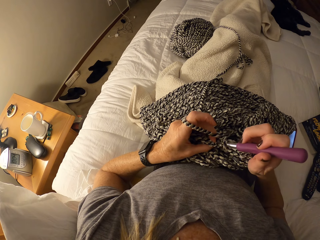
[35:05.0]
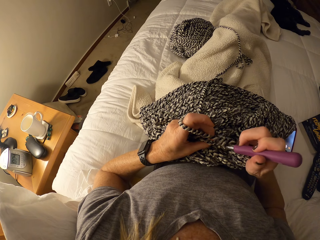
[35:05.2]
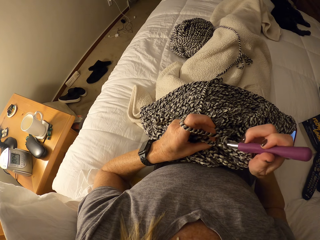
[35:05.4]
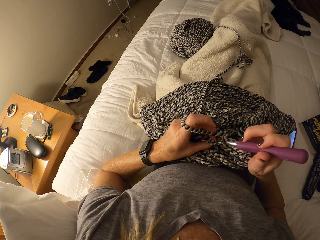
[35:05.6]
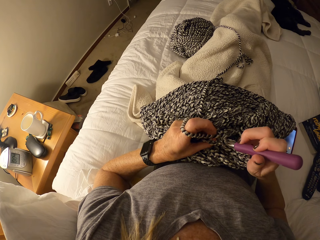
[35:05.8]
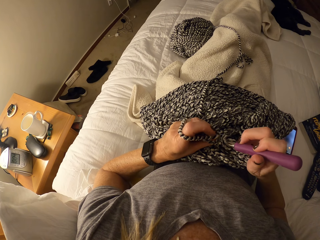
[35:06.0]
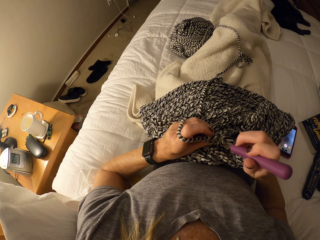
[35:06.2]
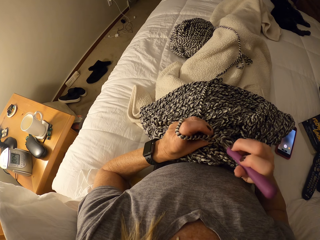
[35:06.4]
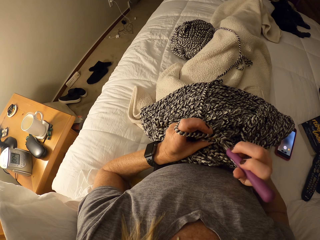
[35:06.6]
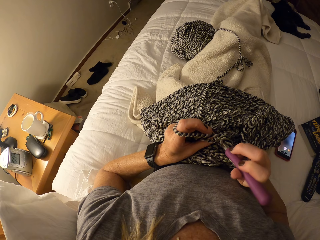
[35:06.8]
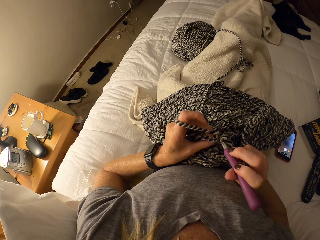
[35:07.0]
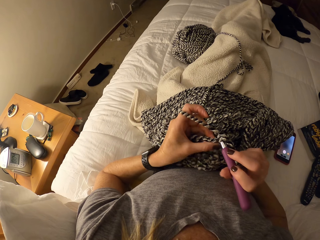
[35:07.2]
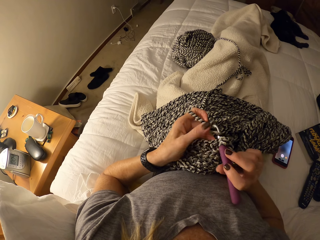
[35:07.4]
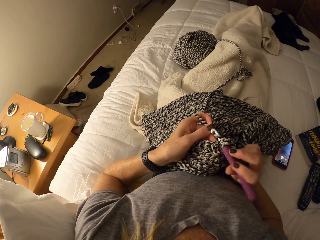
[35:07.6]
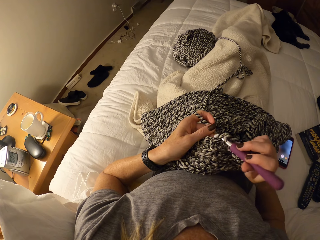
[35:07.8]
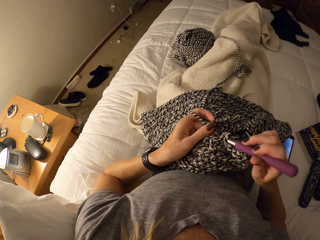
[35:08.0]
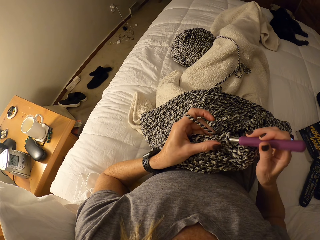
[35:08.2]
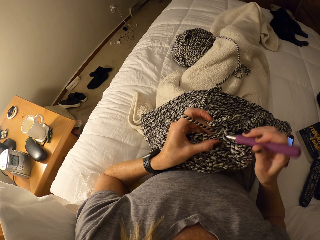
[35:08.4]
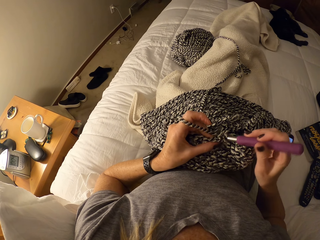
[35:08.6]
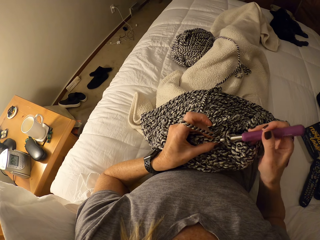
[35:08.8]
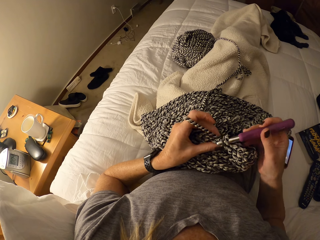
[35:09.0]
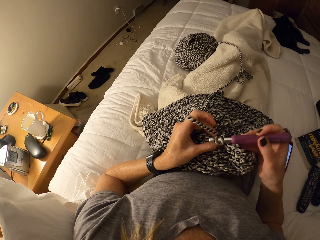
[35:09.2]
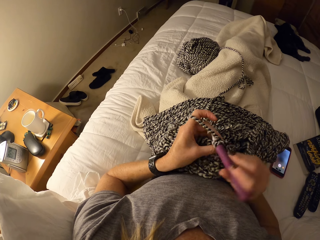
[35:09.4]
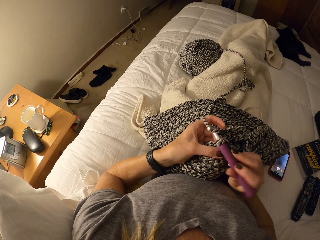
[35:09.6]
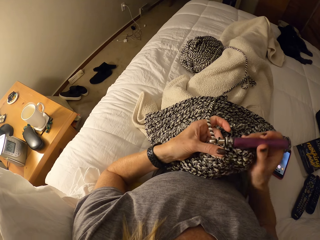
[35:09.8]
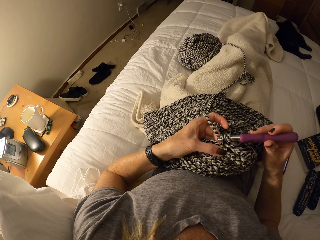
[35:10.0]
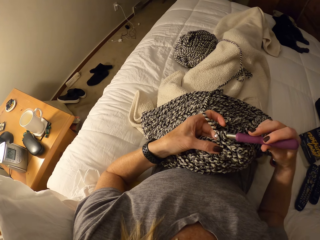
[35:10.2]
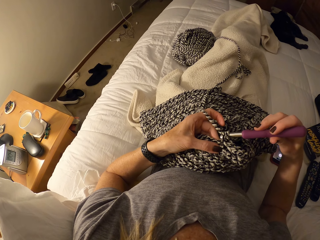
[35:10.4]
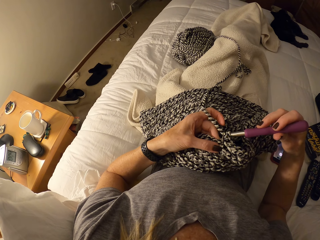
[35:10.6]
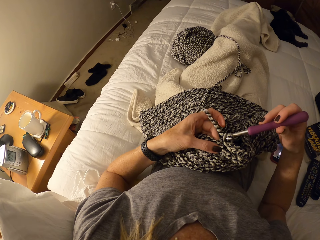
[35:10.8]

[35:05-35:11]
The camera wearer continues crocheting.

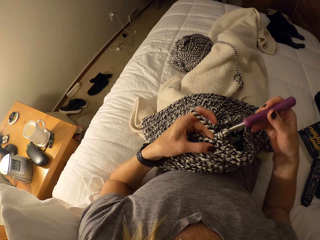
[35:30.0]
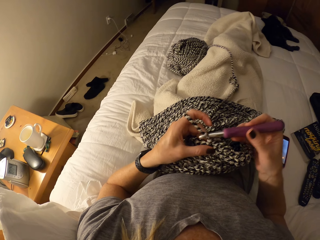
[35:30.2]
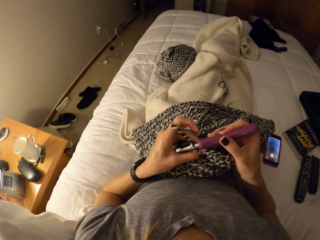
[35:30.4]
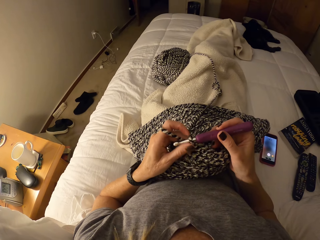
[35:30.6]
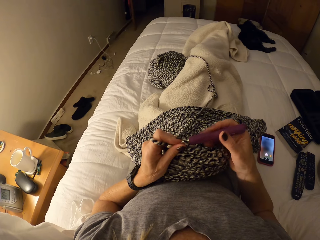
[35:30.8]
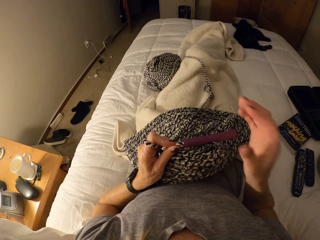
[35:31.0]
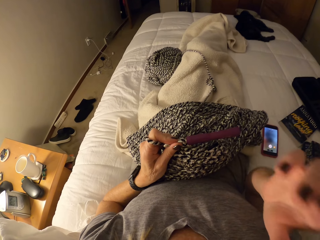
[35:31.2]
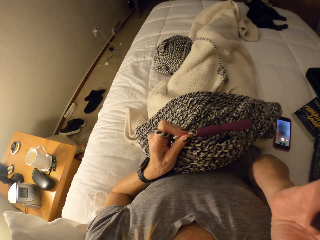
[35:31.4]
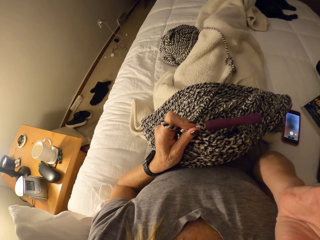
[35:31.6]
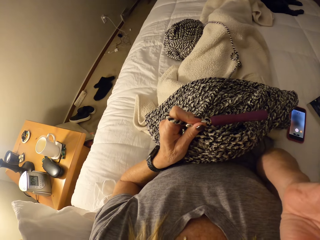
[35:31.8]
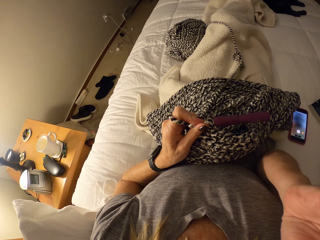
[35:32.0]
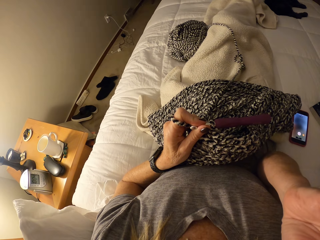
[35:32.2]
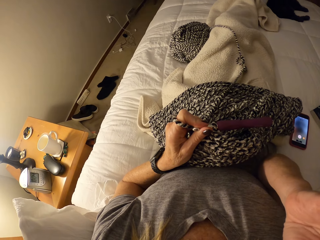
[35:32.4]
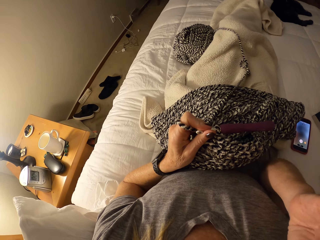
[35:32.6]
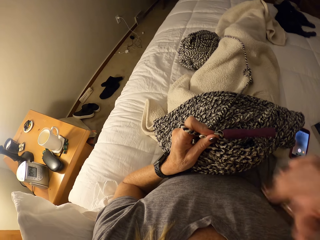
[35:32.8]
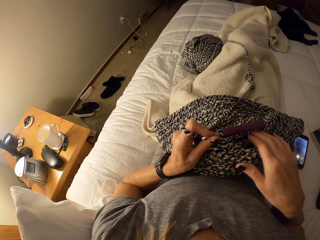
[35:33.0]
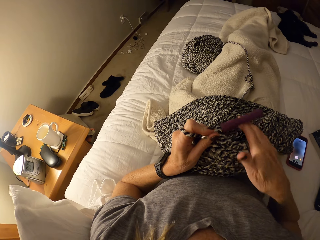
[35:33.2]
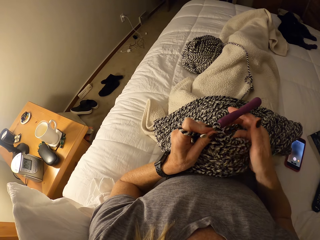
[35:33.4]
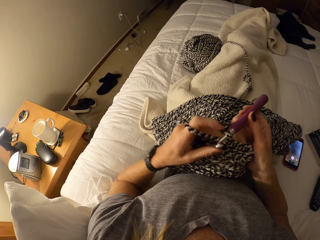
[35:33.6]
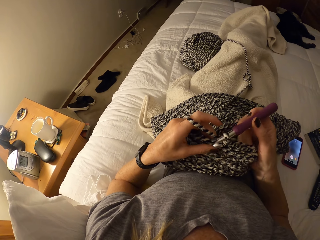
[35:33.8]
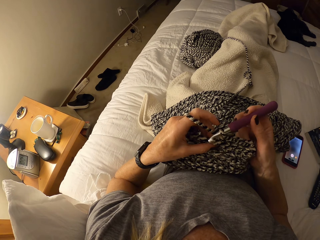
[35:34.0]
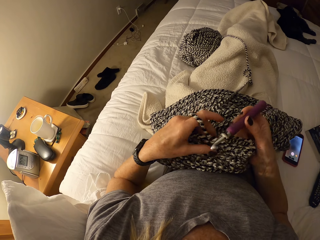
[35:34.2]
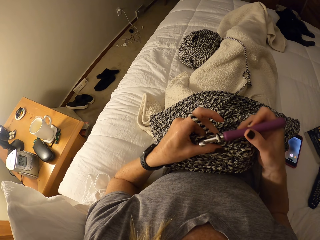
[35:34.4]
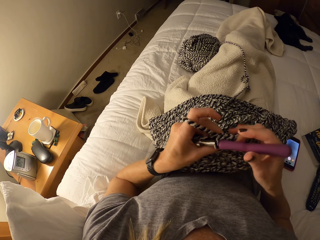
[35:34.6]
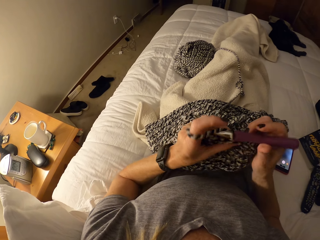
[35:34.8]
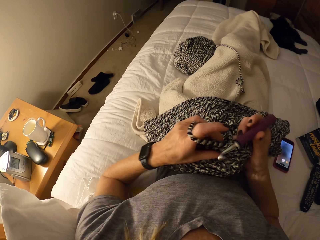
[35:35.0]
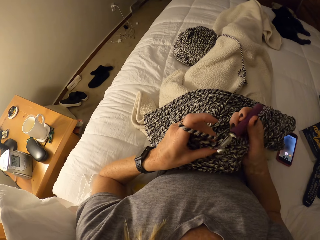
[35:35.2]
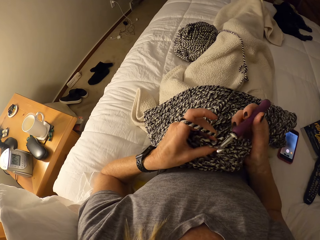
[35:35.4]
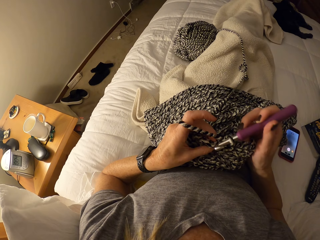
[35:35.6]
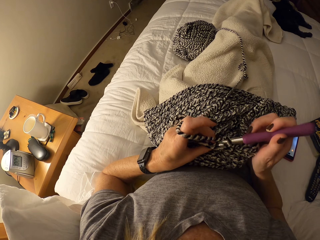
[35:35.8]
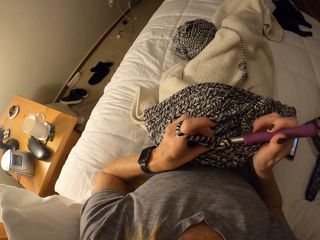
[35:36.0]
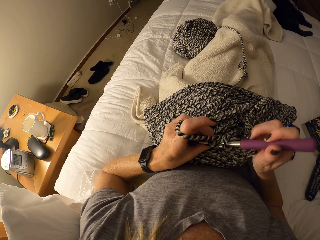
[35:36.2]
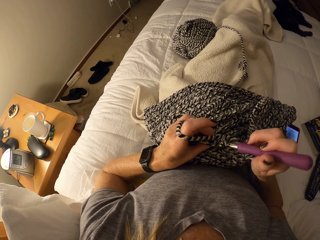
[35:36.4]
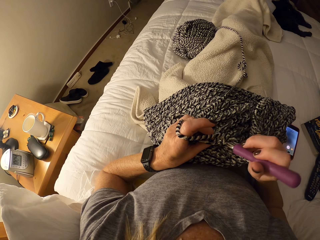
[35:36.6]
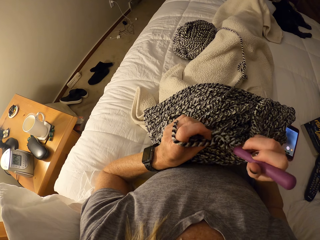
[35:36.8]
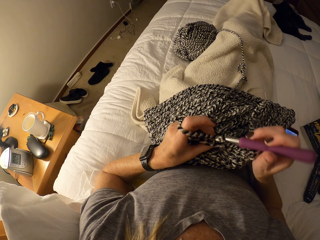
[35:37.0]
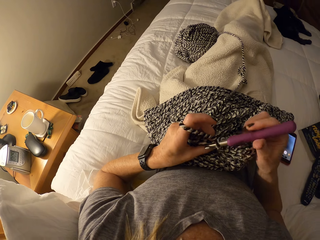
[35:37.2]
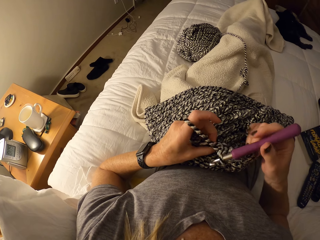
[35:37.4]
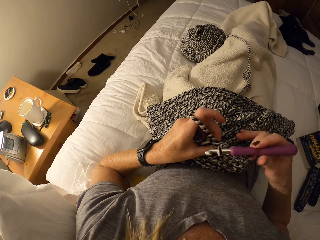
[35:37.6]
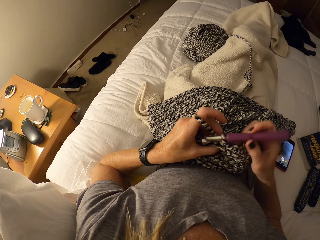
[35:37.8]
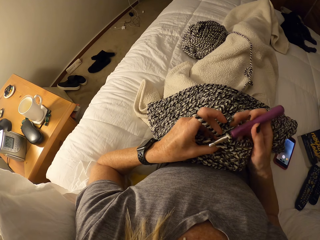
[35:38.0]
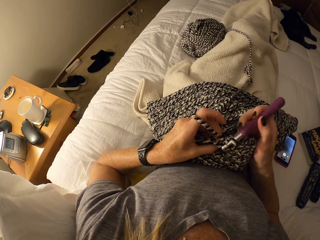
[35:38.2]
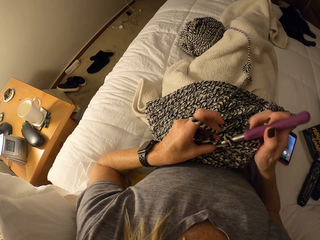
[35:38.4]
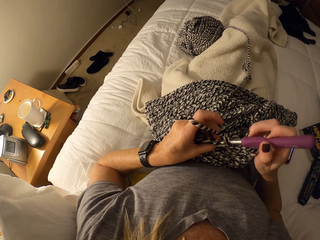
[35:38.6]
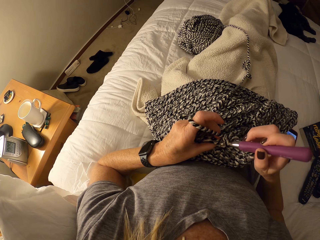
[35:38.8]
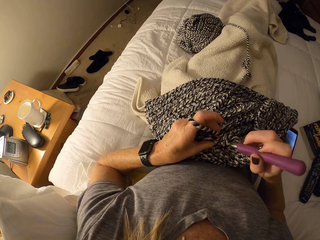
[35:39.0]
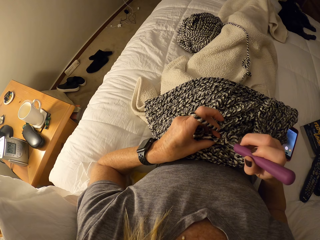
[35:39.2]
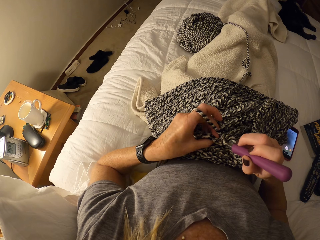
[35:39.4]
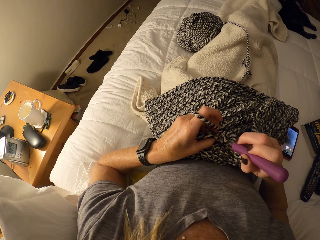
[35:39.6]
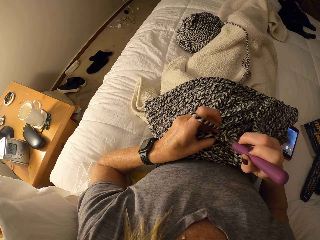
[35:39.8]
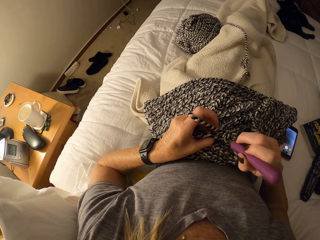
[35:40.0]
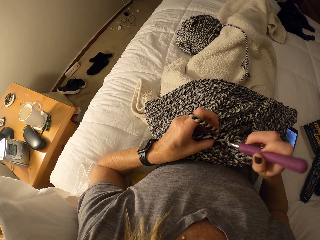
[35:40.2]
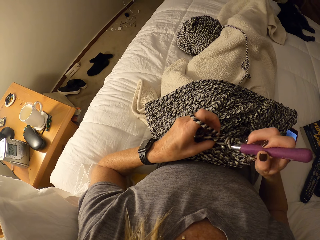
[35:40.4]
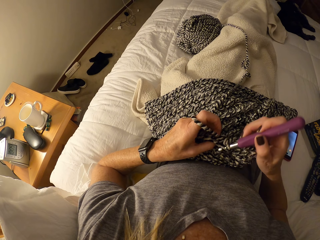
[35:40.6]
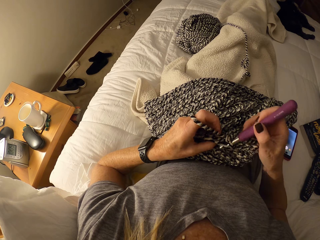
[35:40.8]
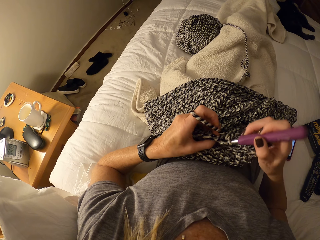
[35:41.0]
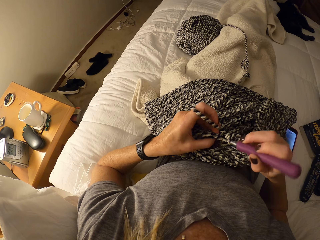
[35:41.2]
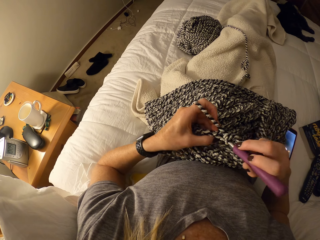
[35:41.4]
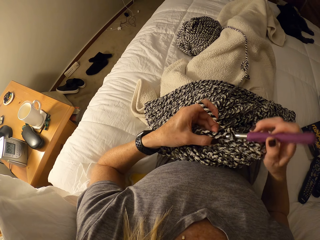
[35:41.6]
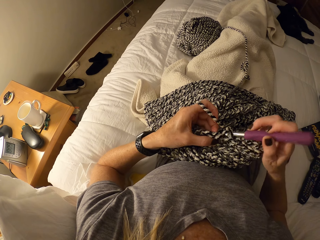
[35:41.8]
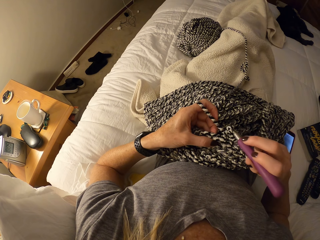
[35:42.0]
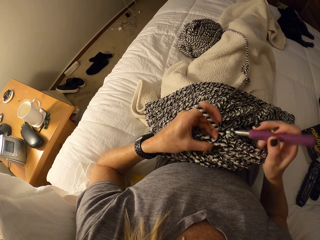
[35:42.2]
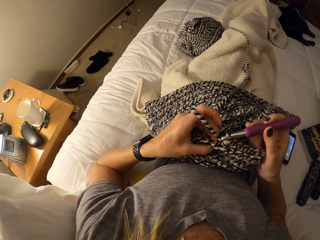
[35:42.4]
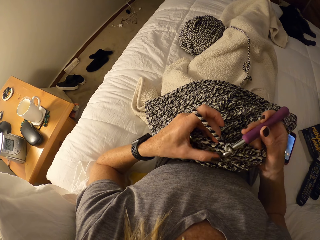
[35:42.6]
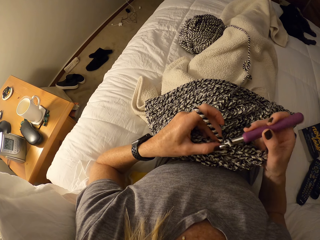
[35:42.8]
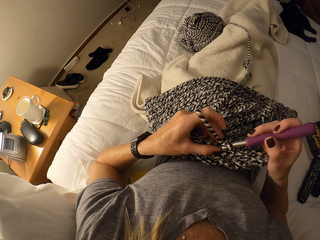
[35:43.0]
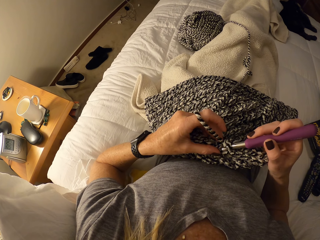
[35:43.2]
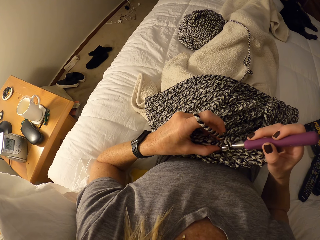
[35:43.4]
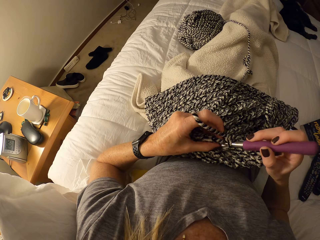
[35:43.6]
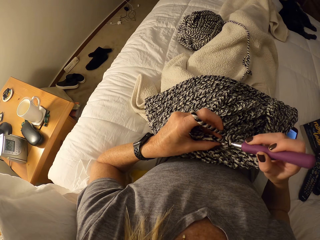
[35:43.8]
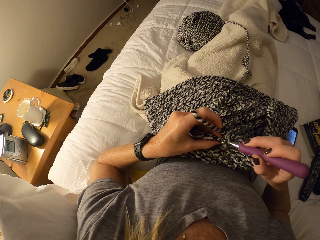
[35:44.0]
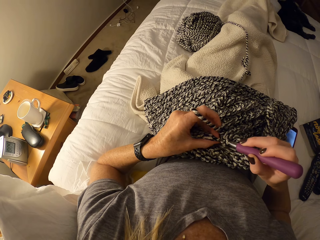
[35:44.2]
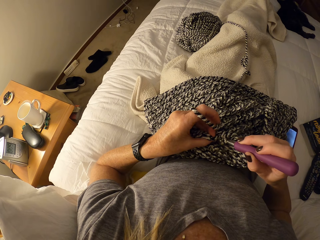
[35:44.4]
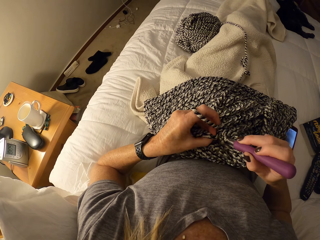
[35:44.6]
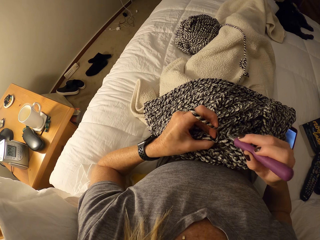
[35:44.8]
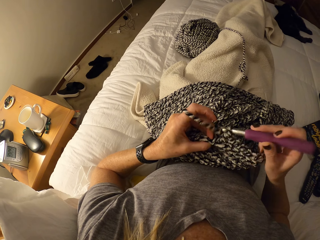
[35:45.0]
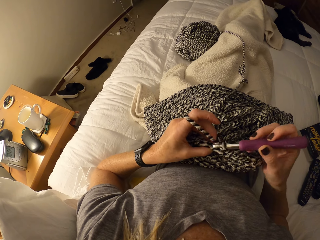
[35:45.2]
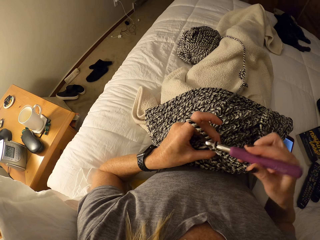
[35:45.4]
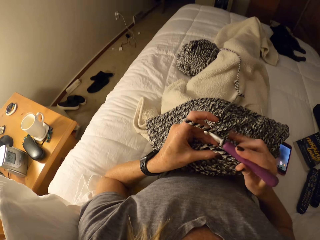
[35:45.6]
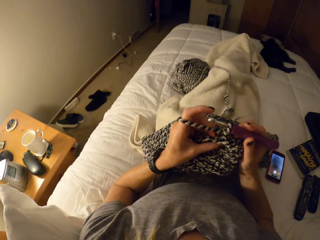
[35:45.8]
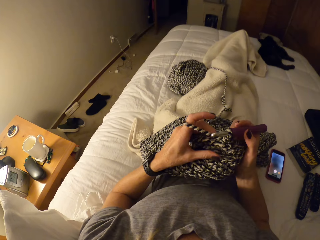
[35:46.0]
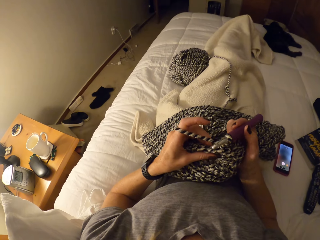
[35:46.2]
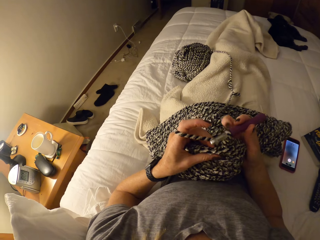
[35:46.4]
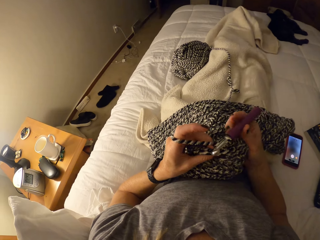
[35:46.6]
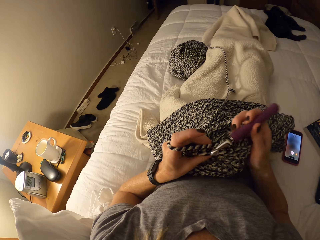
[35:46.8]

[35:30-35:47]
The camera wearer adjusts the camera. She touches her head. She crochets a yarn with a crochet needle.
